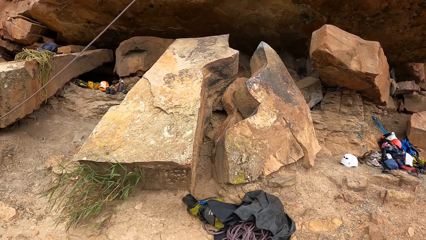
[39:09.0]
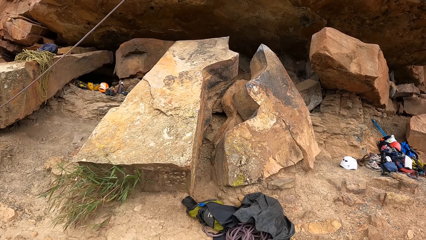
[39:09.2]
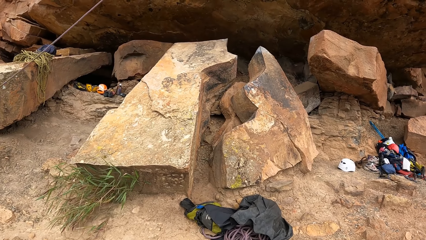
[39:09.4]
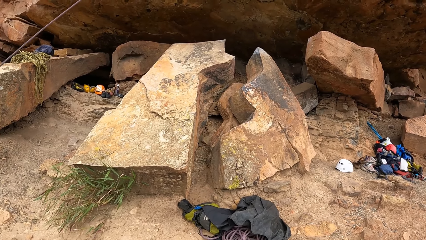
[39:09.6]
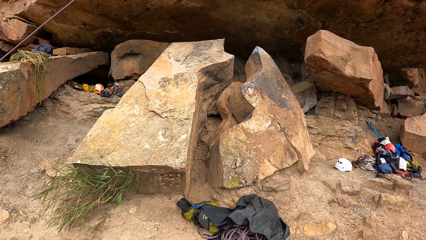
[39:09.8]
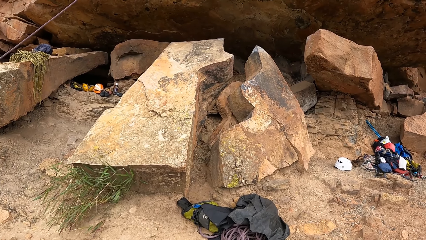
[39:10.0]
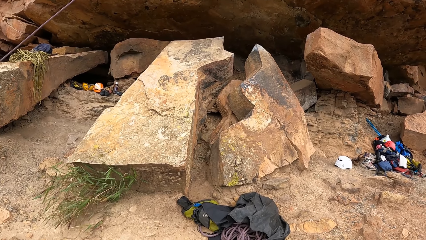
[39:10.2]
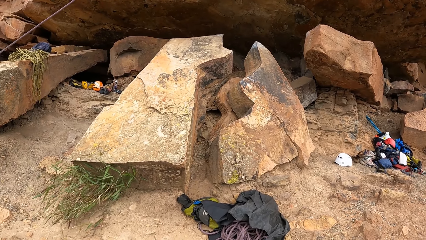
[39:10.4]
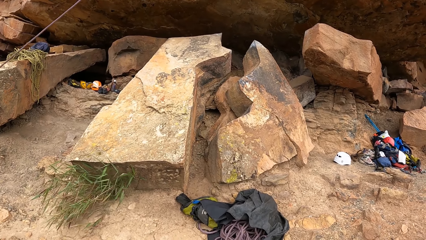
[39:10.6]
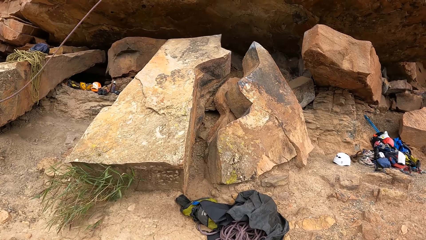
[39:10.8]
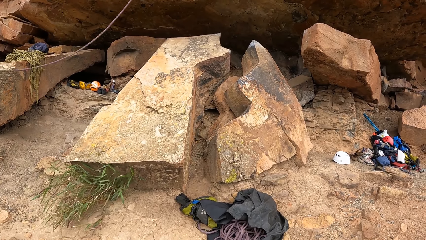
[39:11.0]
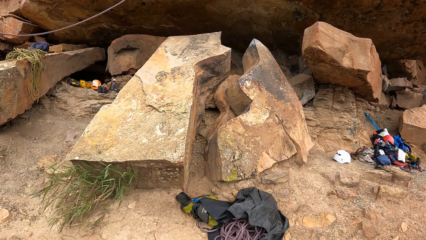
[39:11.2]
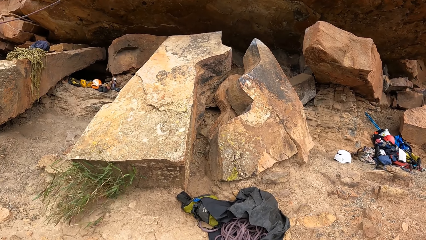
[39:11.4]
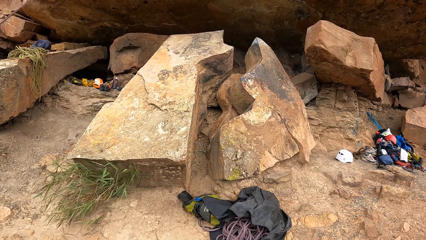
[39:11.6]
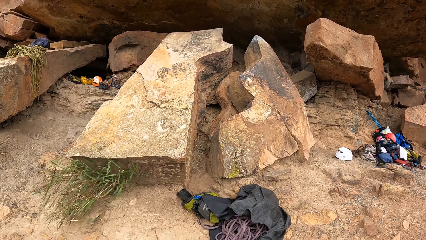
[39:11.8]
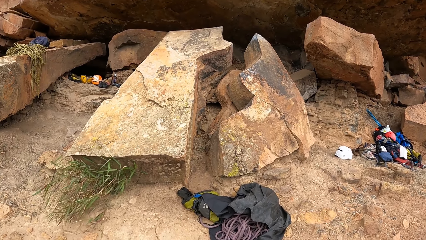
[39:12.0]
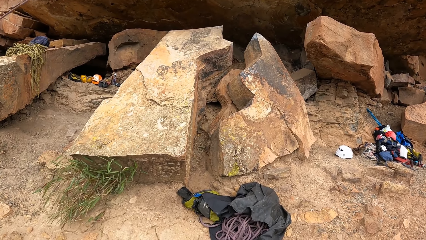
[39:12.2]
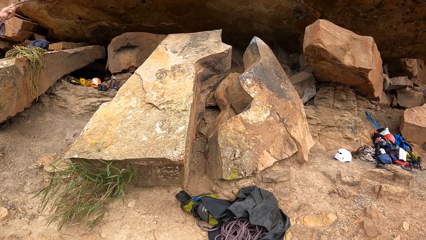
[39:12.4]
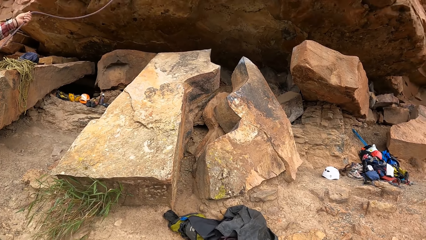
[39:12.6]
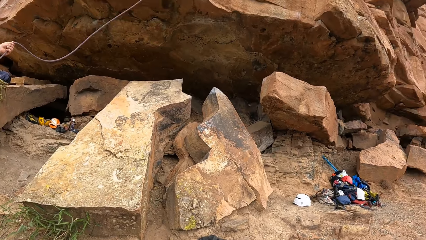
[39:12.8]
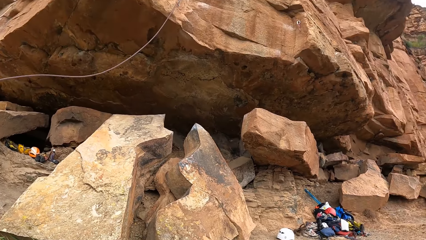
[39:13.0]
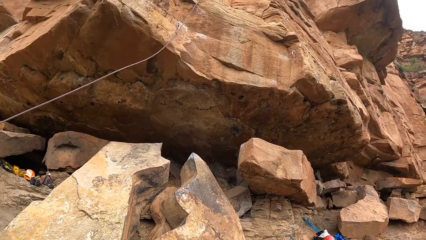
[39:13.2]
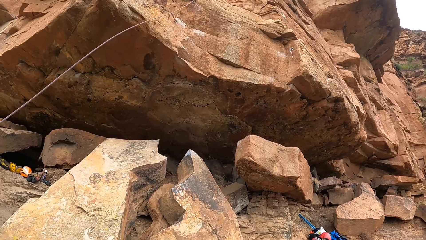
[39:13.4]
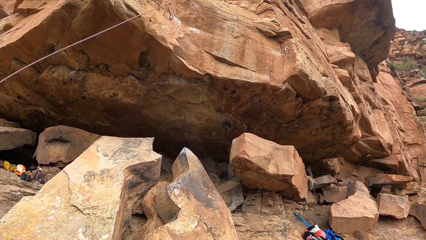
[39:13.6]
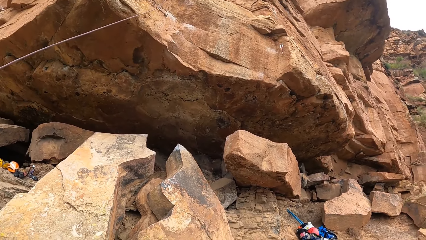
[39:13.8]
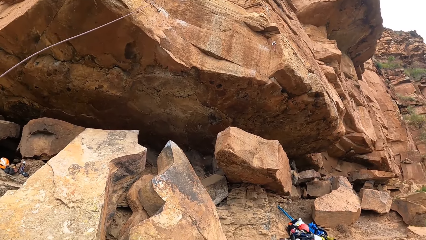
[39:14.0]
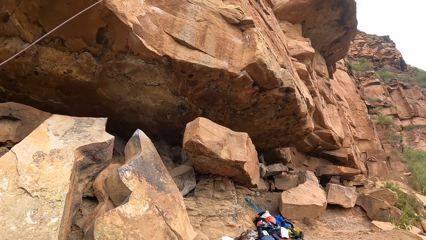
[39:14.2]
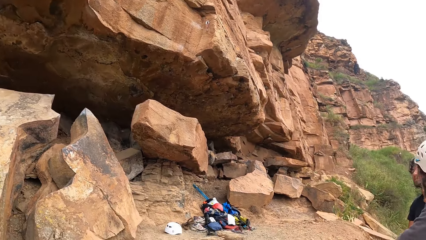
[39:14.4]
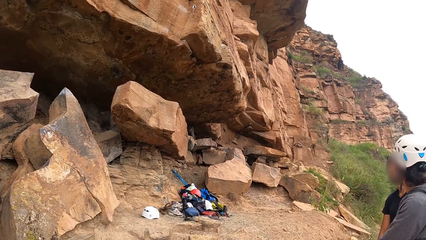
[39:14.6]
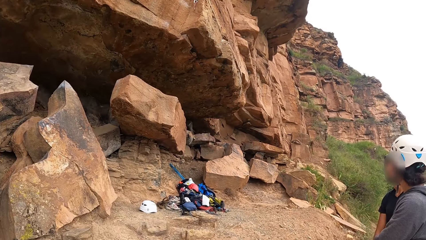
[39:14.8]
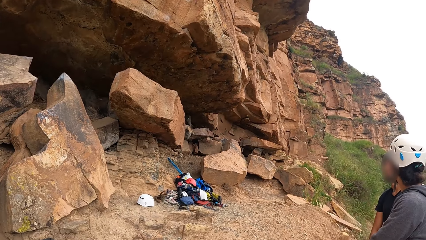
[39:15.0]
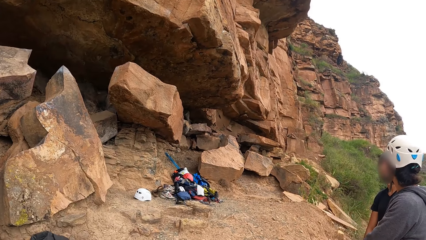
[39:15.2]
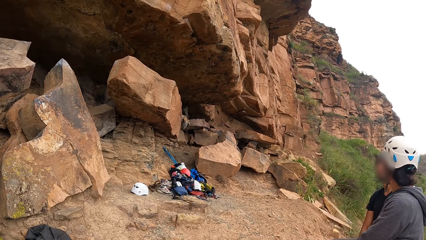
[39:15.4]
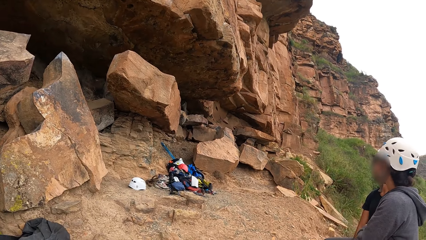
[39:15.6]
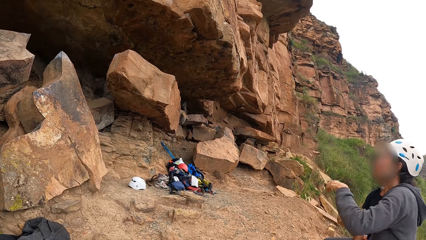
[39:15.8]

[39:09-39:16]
The camera wearer looks up. They look at a person and another person.

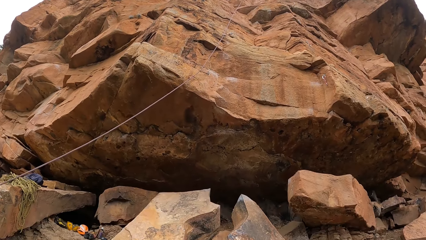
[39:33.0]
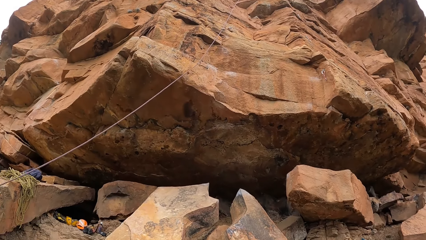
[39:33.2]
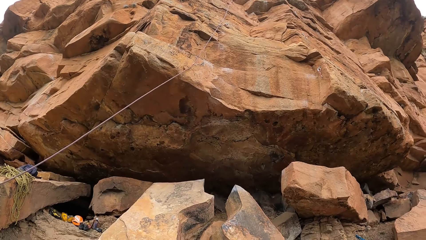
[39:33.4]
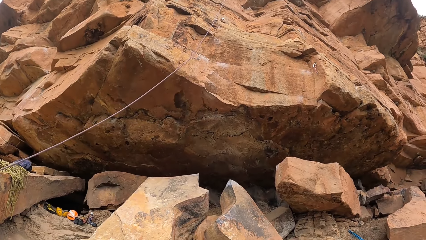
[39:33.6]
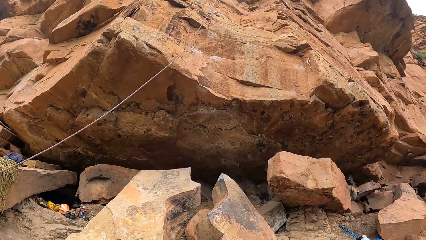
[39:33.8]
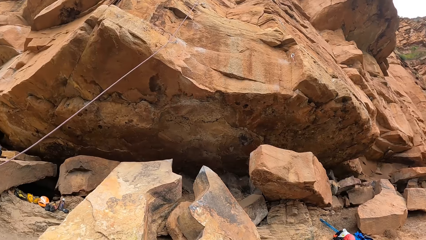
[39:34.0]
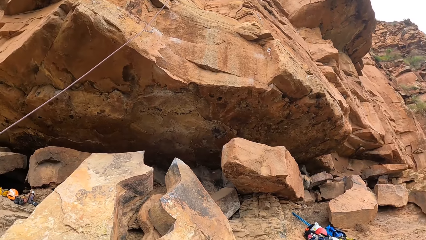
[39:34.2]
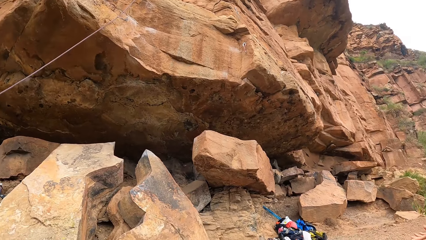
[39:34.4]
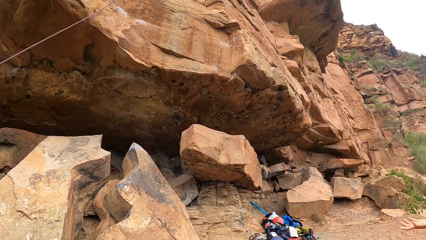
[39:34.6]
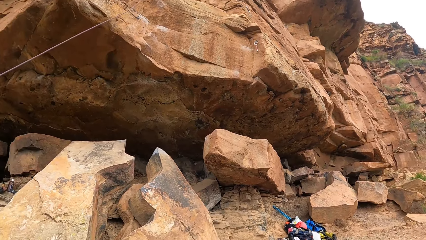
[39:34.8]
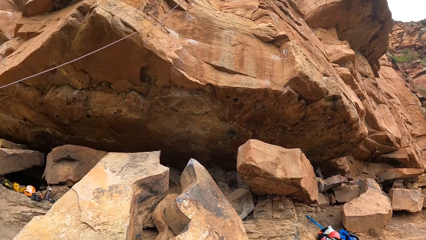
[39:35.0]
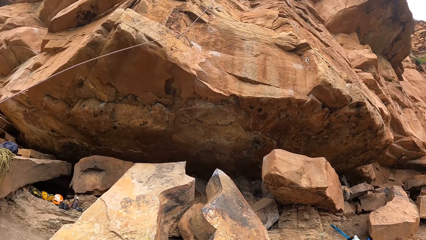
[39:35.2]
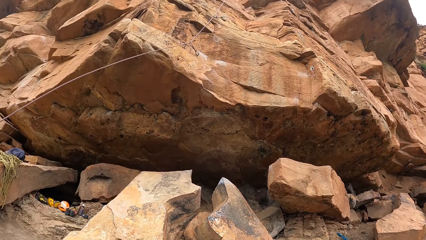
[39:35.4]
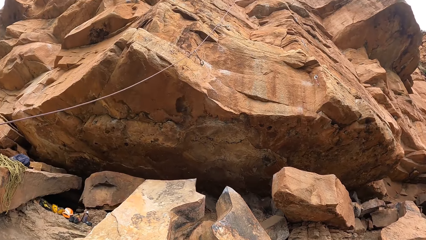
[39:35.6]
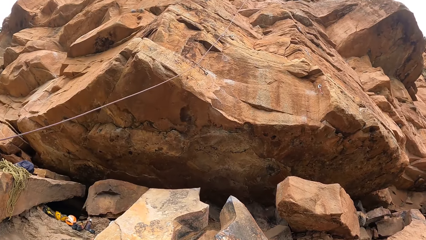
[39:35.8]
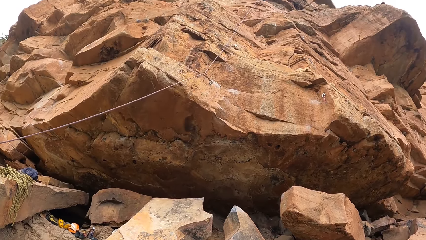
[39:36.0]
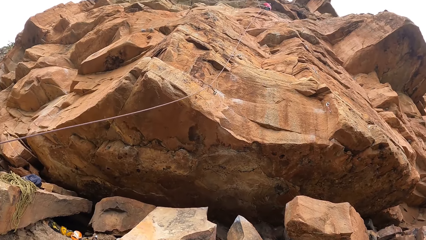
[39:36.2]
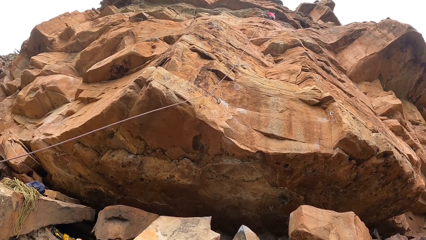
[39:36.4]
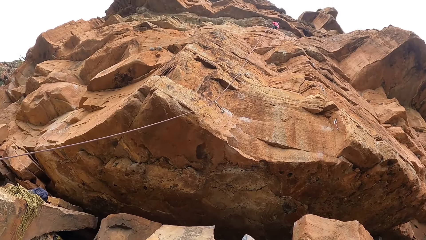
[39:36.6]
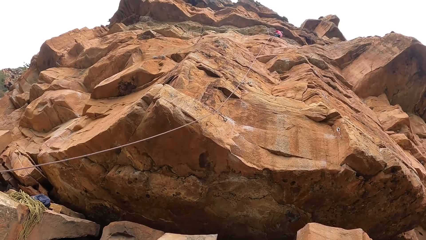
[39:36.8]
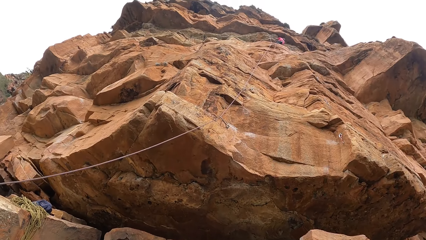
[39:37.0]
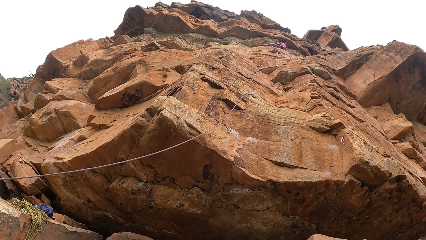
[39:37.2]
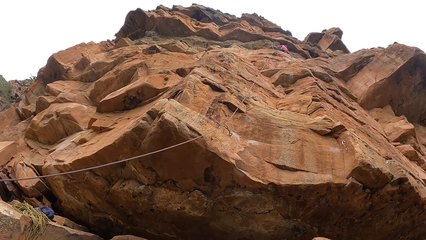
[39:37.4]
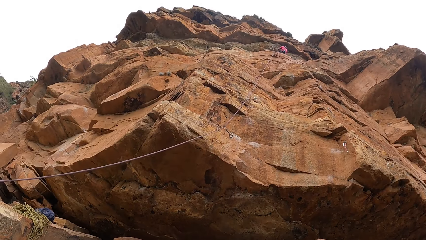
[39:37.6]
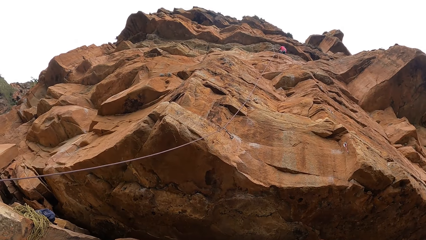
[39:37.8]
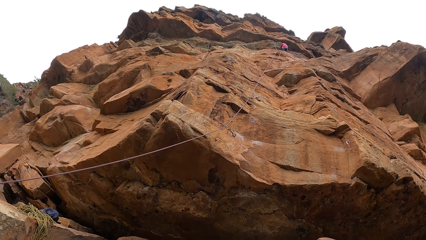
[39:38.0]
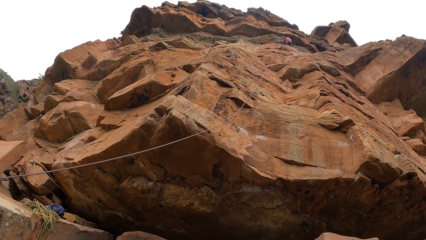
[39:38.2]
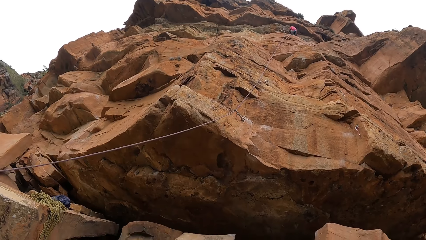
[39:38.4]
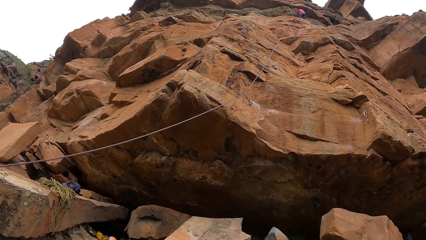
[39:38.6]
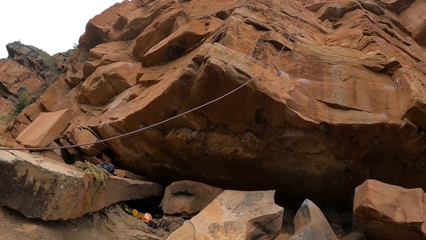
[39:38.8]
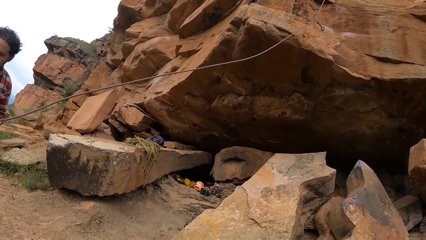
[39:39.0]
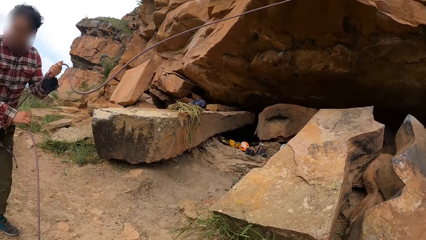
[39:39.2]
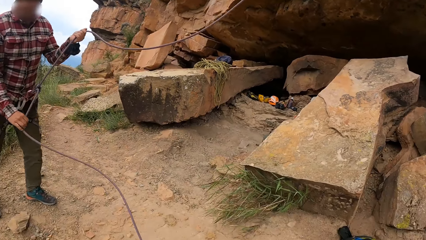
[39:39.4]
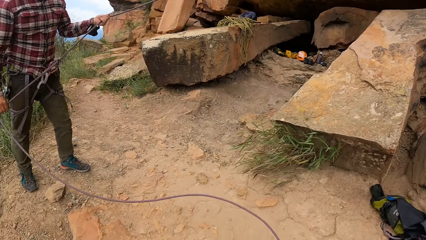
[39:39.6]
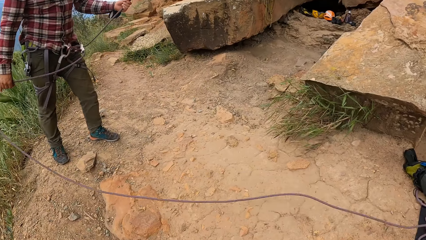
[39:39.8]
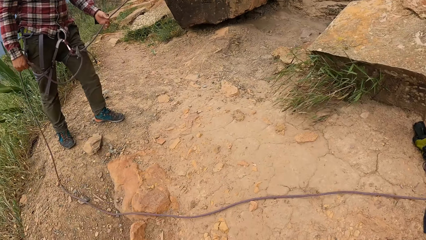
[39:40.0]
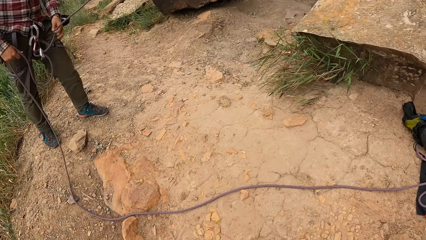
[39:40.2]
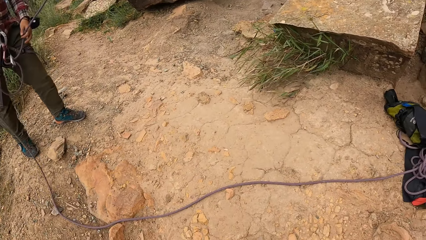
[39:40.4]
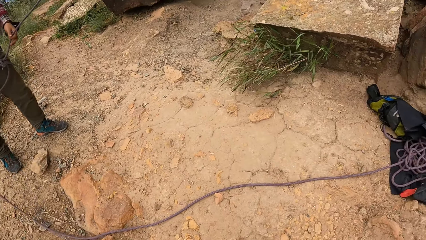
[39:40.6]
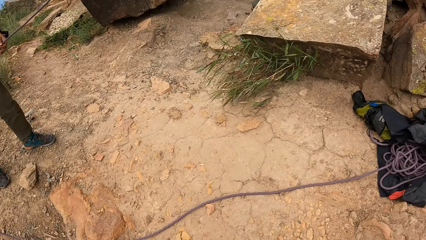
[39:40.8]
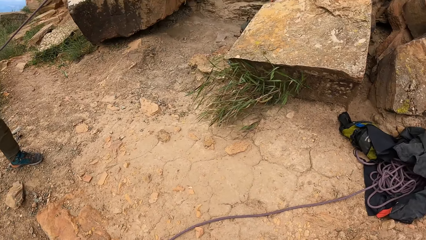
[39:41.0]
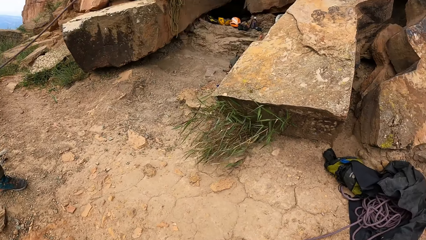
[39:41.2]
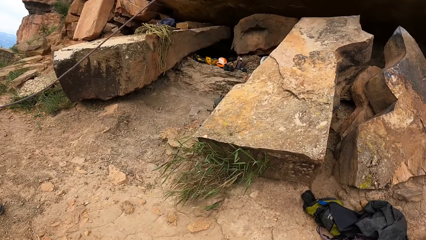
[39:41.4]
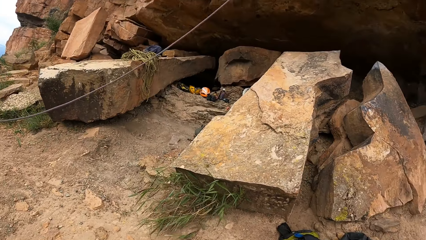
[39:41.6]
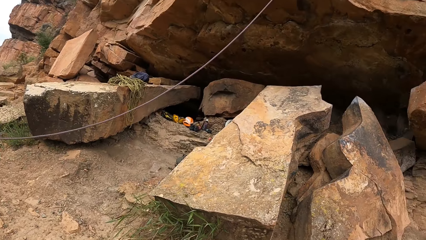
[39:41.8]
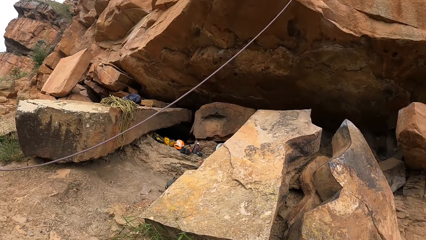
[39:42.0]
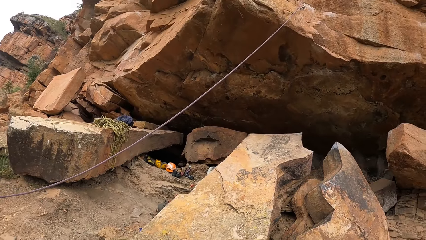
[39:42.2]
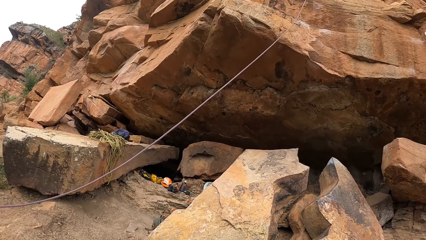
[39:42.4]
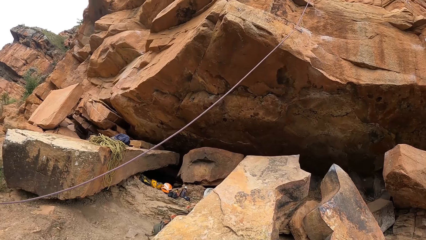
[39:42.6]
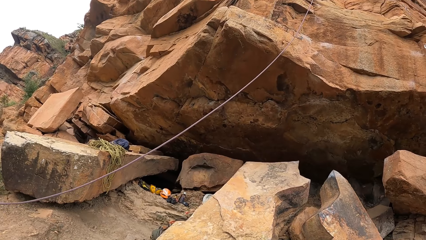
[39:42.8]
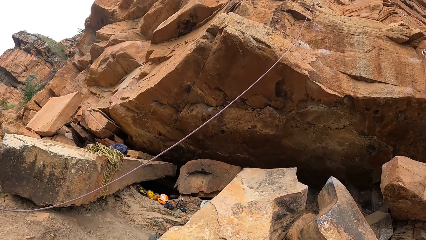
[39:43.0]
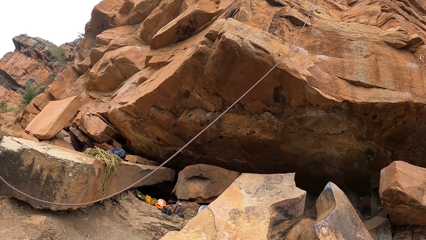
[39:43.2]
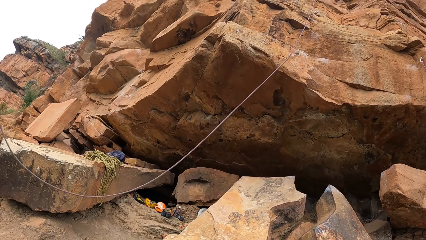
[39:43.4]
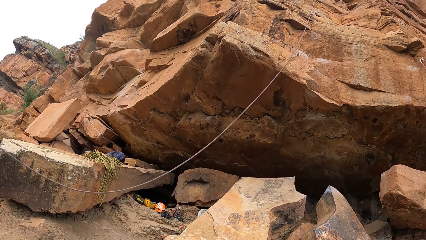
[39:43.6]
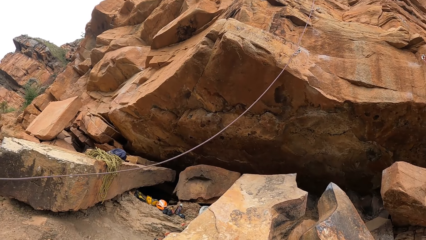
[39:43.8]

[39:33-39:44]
A person looks down and looks up. The camera wearer looks down. They look down again. They look at another person. The other person pulls the rope. A man adjusts the rope. The camera wearer looks up.
